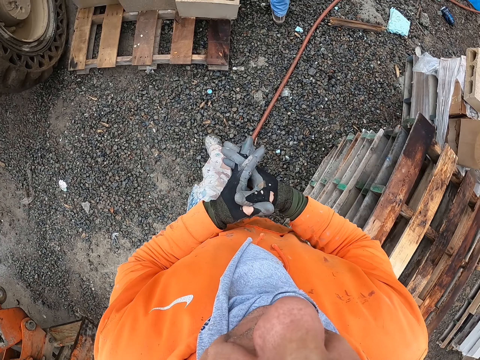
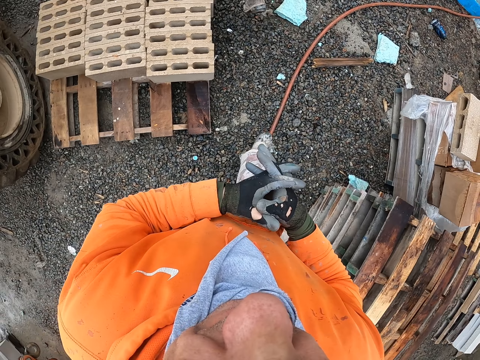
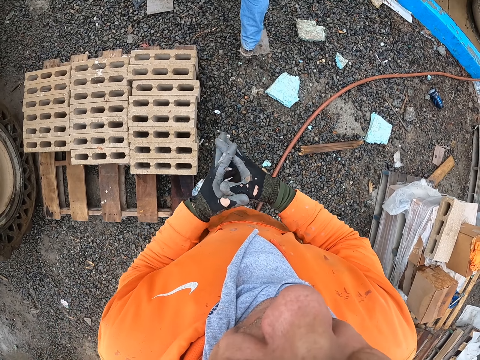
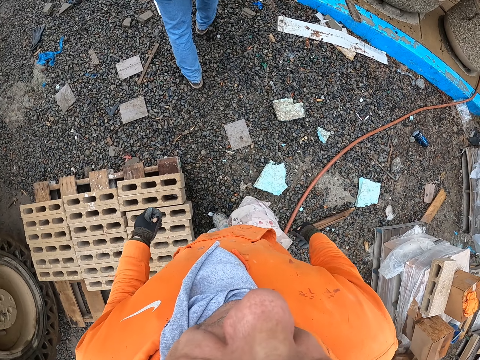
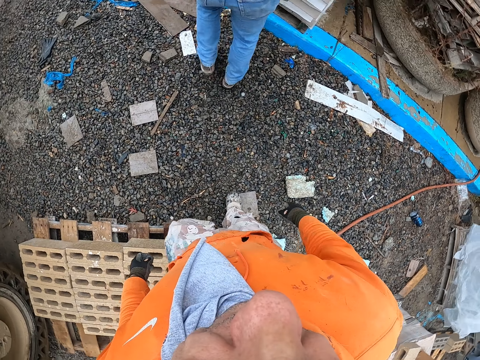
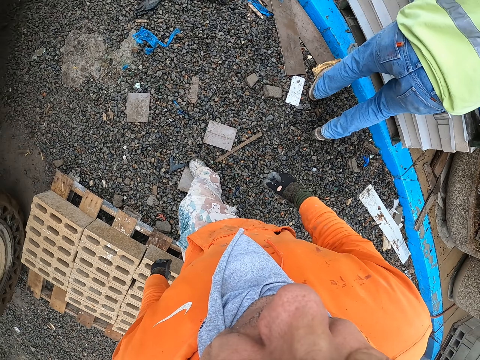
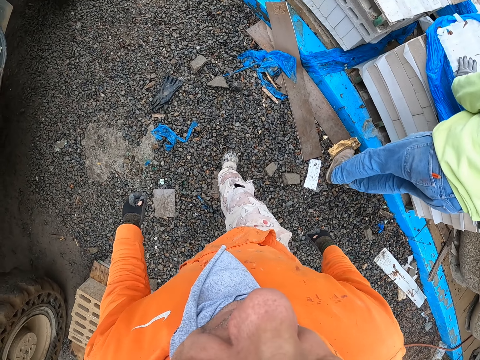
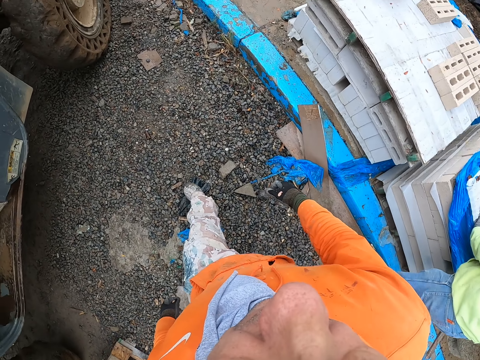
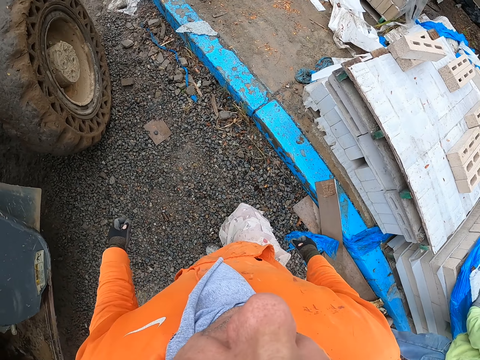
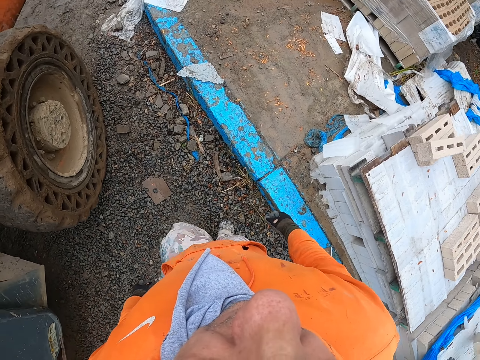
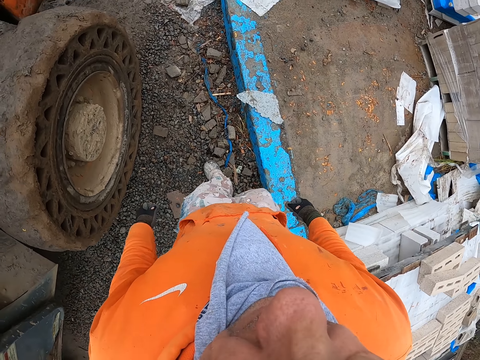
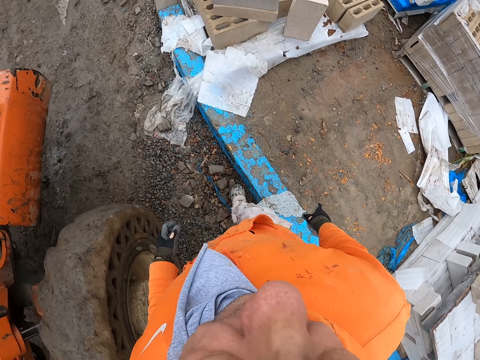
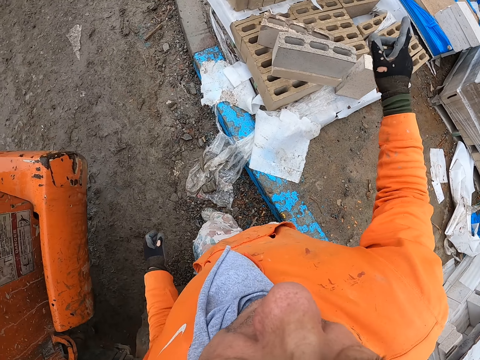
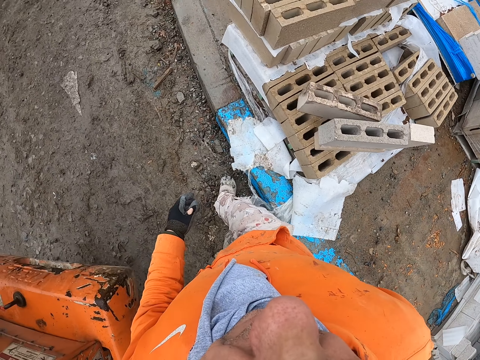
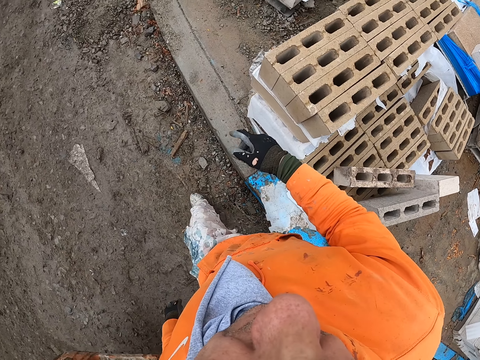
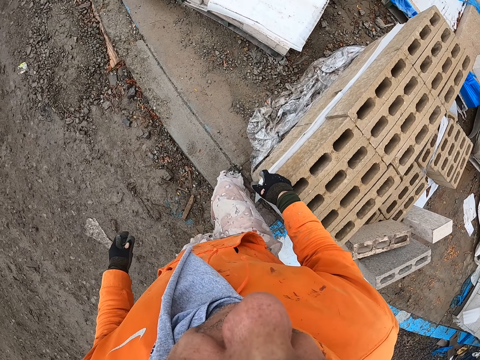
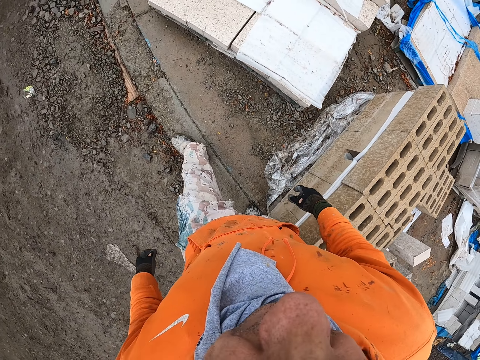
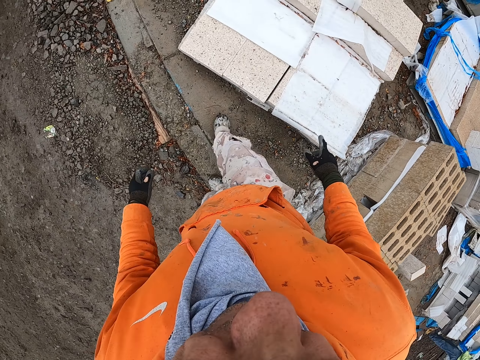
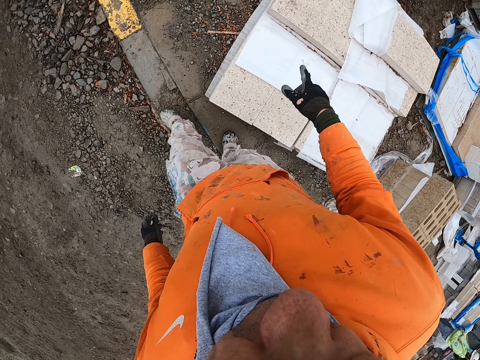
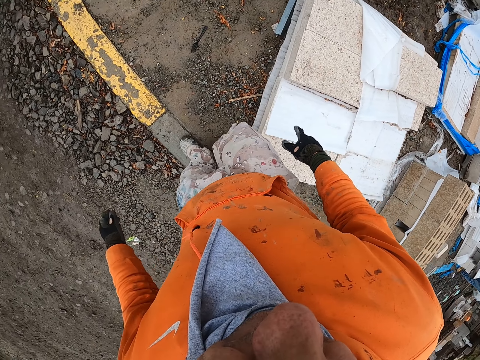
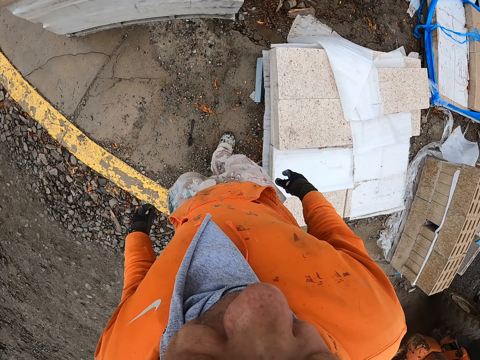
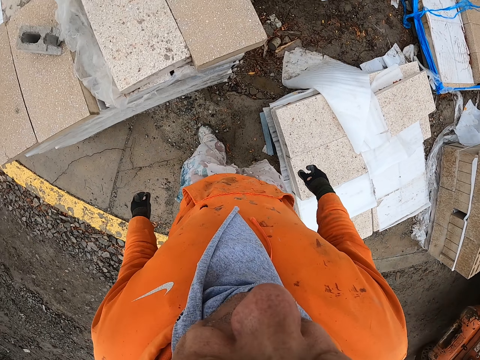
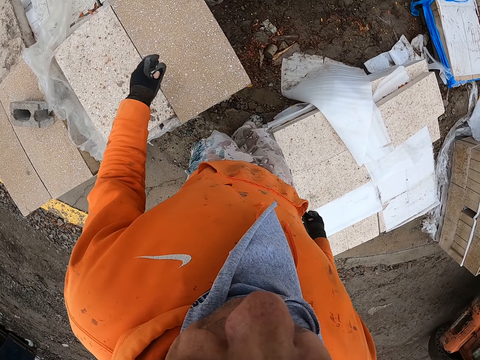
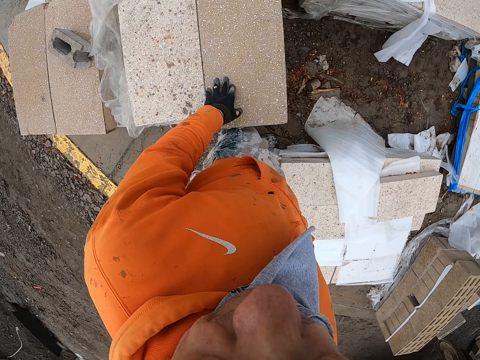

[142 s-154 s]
The camera wearer folds their hands. They walk in the construction site.

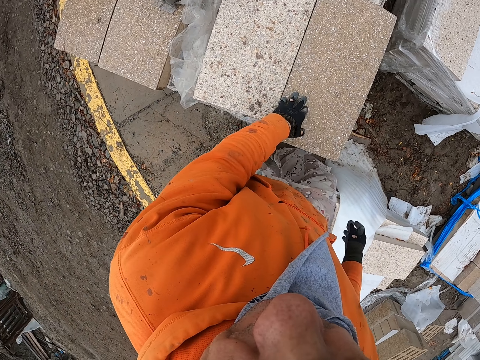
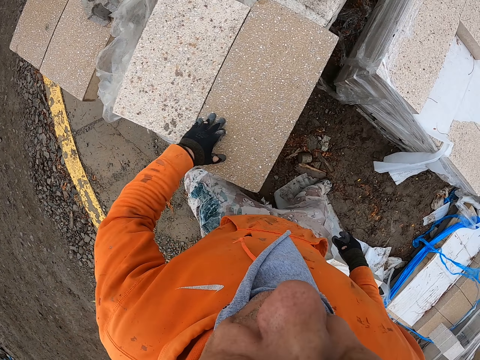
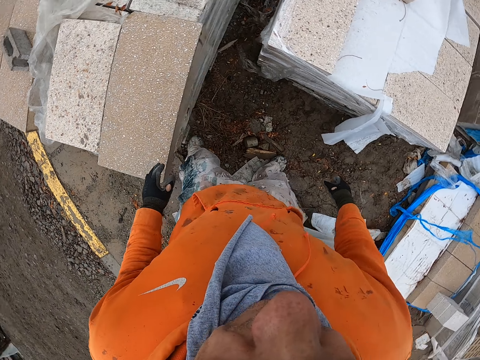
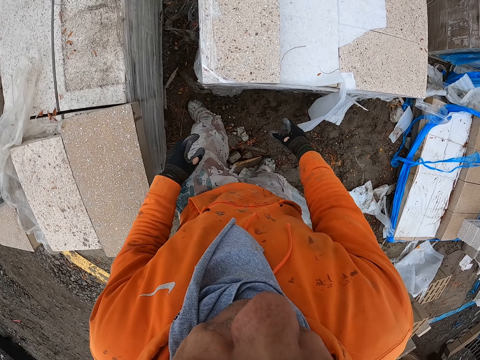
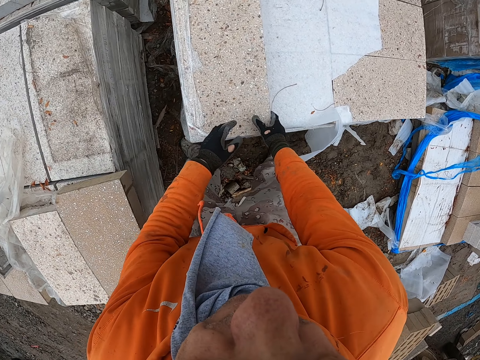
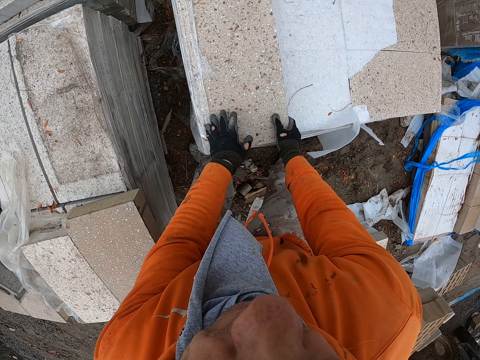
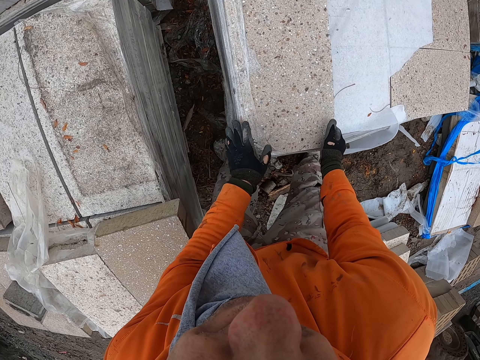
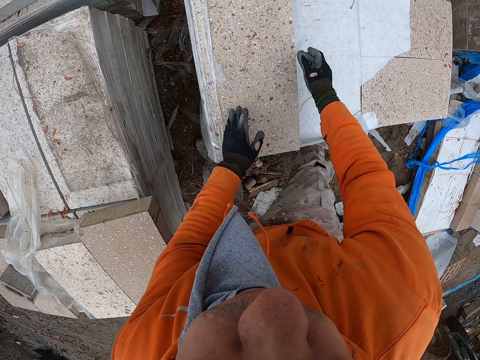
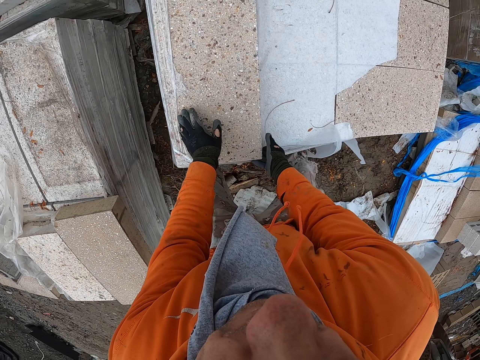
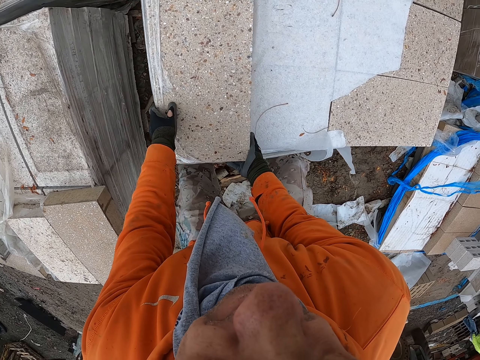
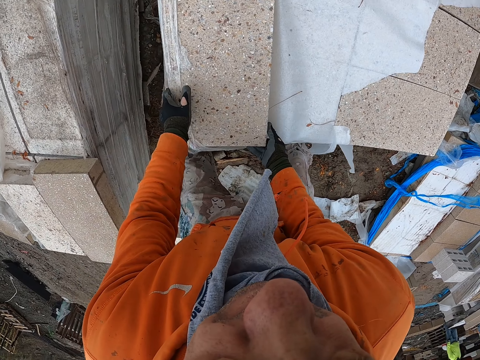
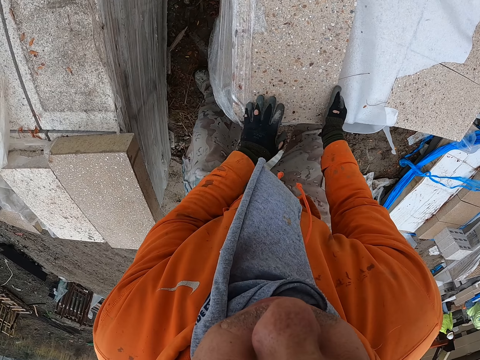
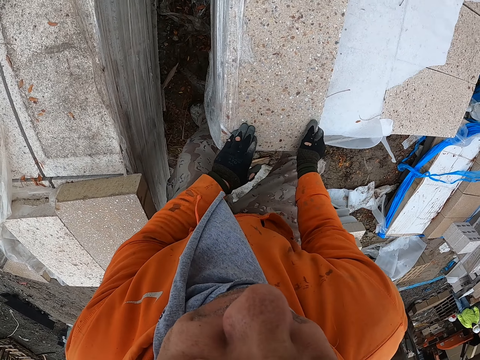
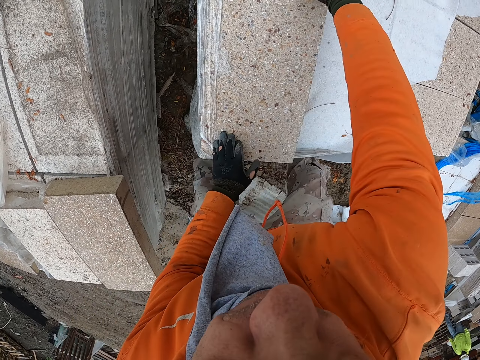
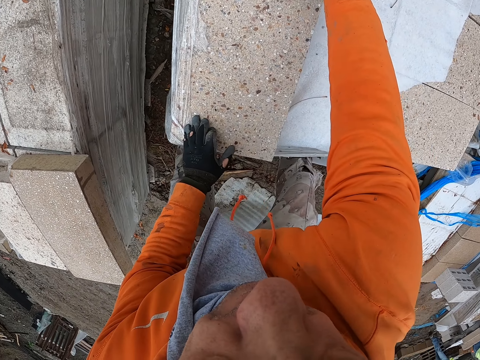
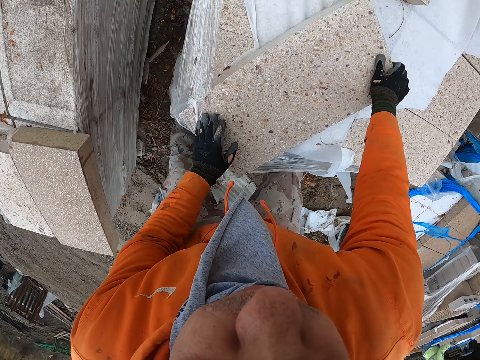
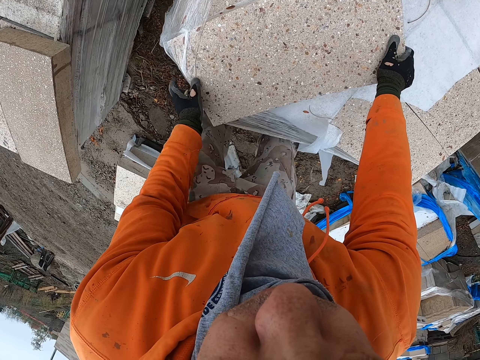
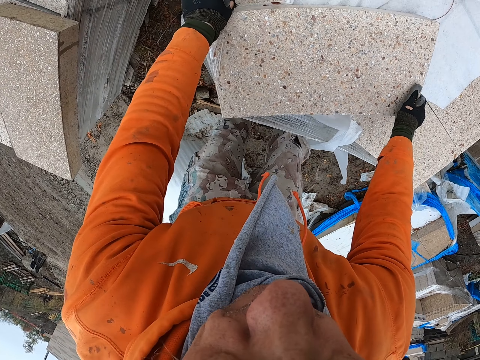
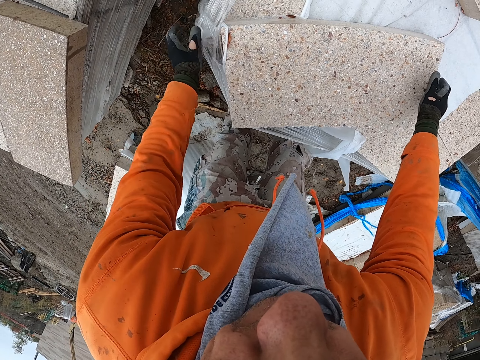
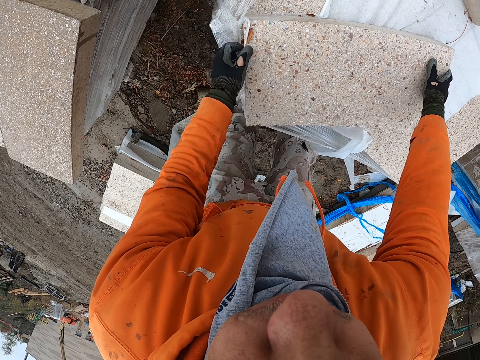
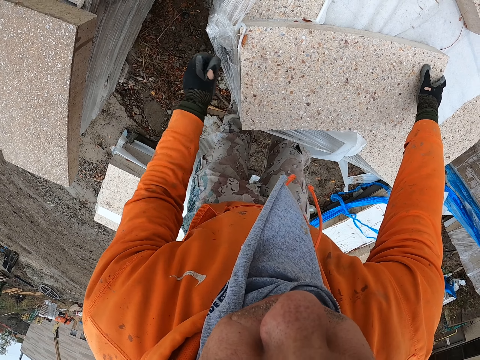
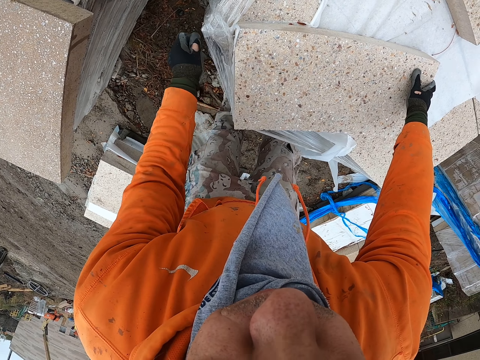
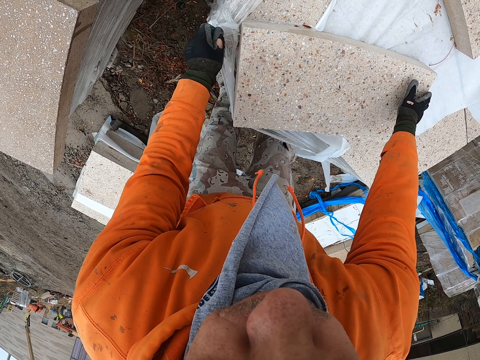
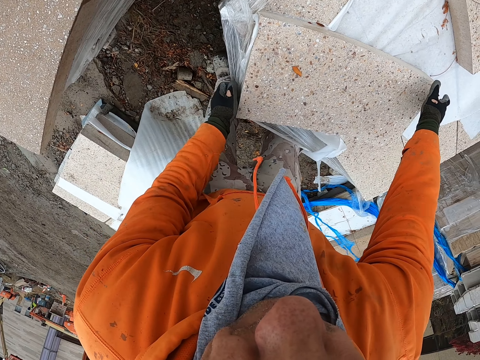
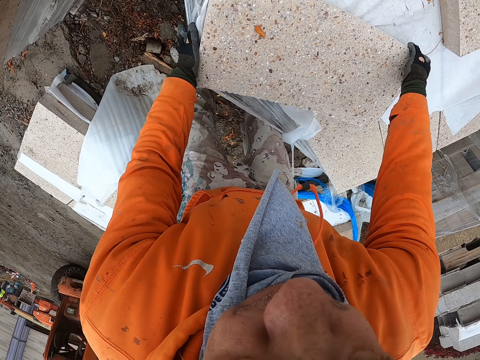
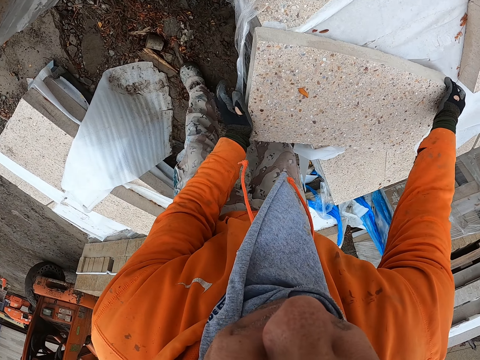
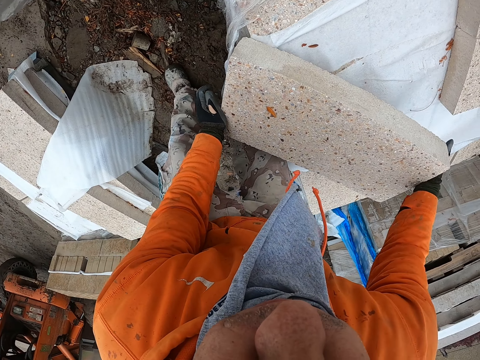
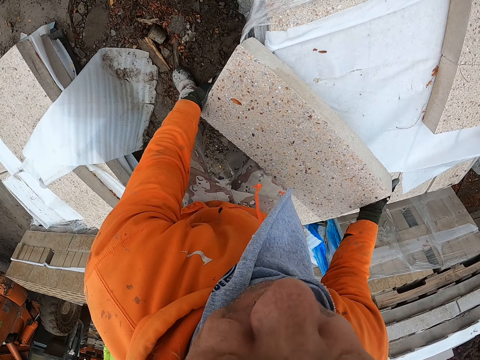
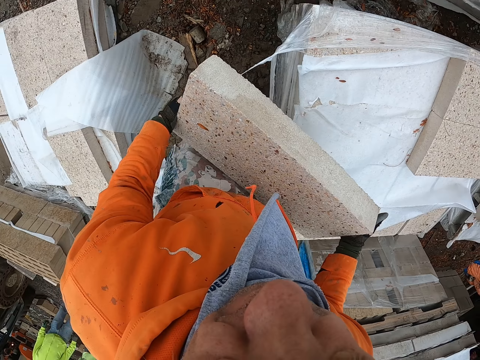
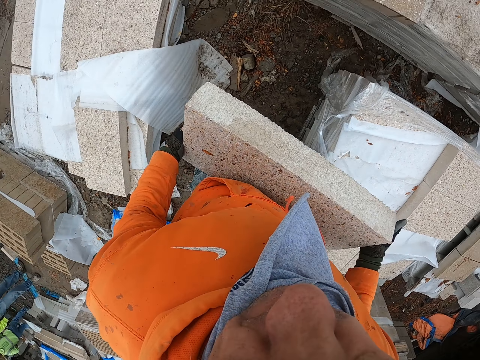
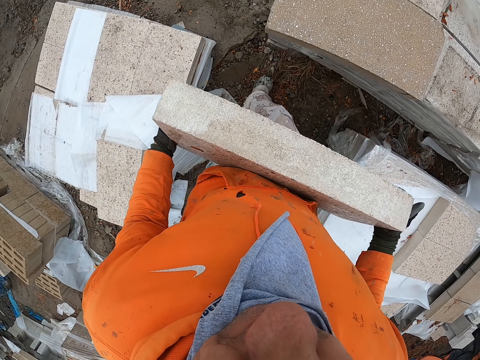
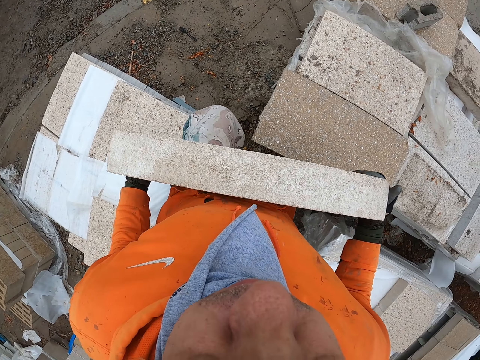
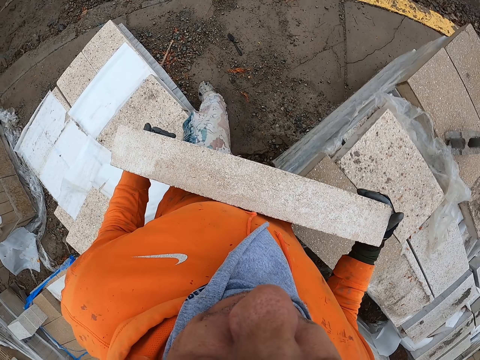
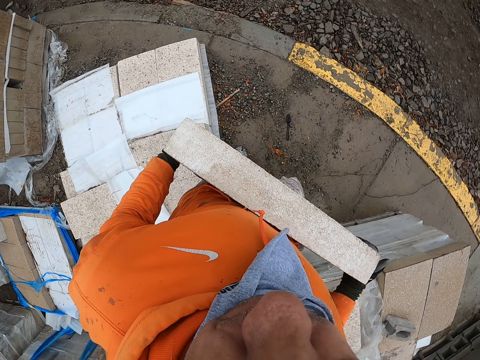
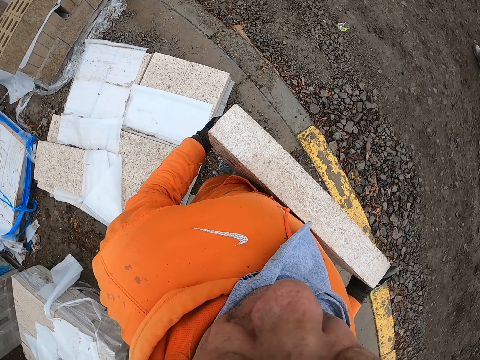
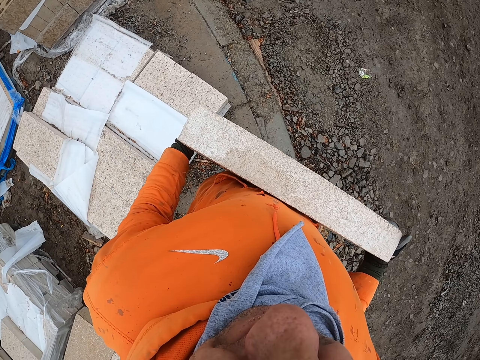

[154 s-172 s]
The camera wearer picks up a brick. They adjust the brick stones. They carry the brick stones. They walk in the construction site with the brick stones.
